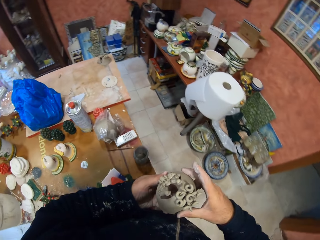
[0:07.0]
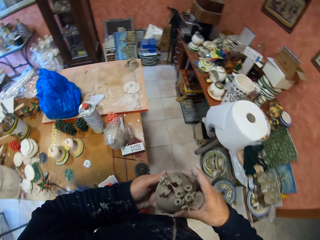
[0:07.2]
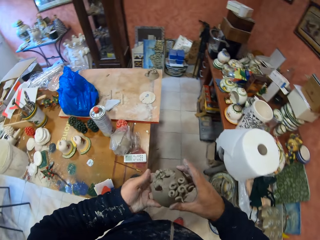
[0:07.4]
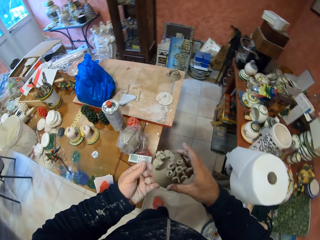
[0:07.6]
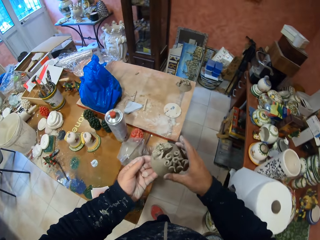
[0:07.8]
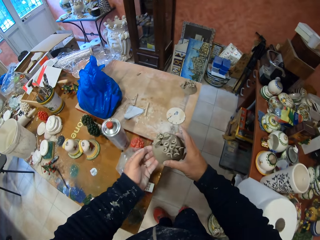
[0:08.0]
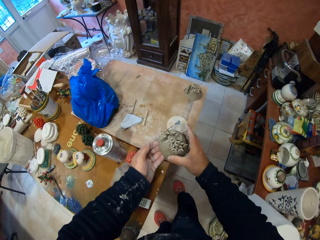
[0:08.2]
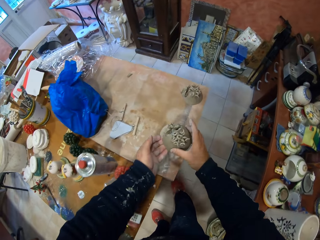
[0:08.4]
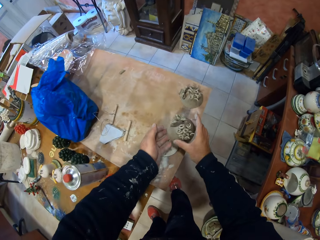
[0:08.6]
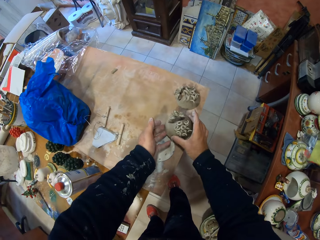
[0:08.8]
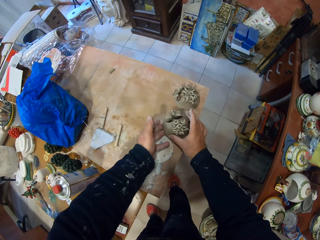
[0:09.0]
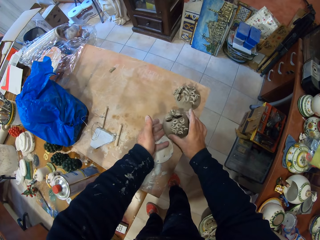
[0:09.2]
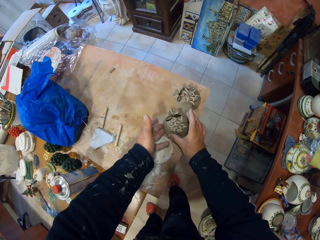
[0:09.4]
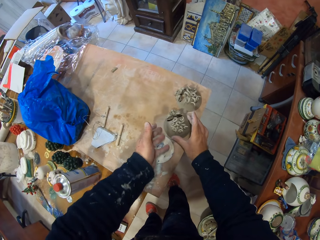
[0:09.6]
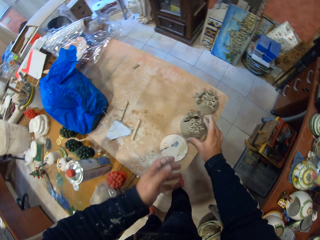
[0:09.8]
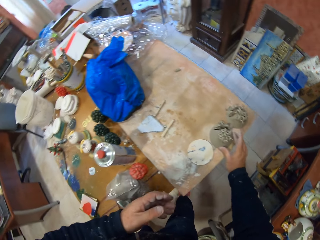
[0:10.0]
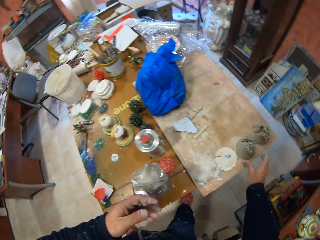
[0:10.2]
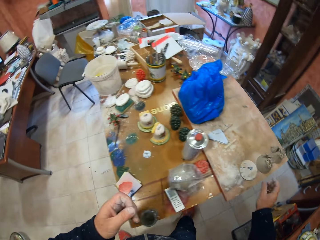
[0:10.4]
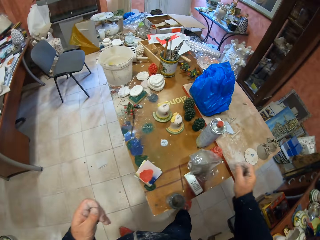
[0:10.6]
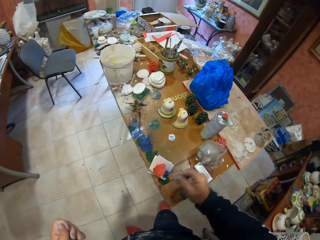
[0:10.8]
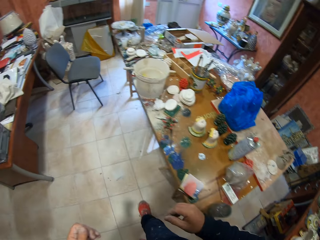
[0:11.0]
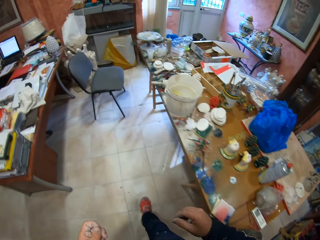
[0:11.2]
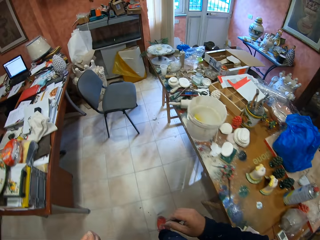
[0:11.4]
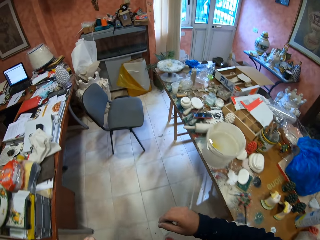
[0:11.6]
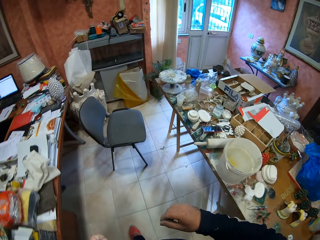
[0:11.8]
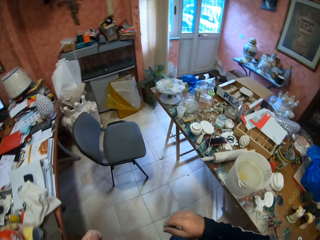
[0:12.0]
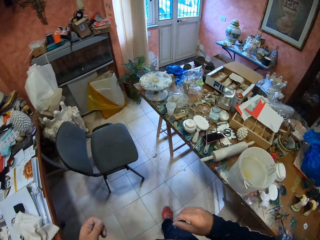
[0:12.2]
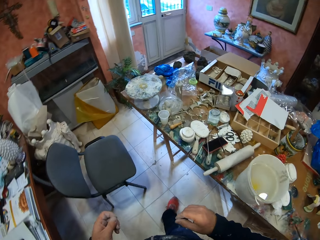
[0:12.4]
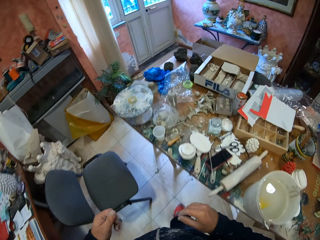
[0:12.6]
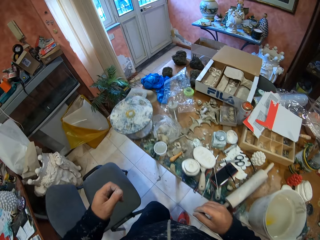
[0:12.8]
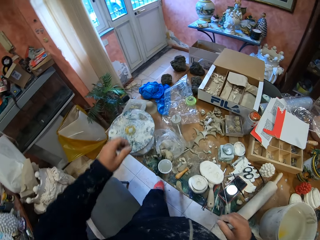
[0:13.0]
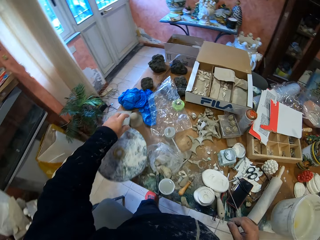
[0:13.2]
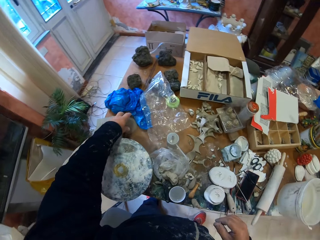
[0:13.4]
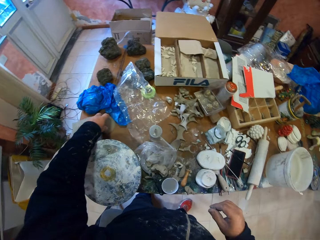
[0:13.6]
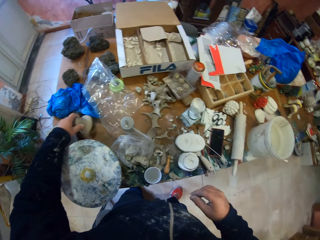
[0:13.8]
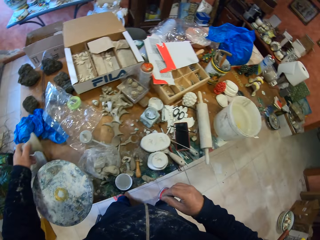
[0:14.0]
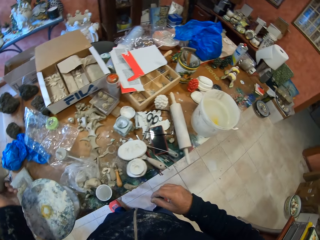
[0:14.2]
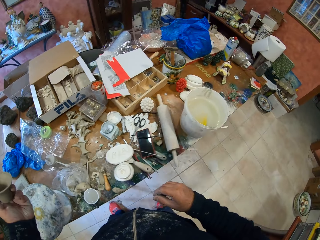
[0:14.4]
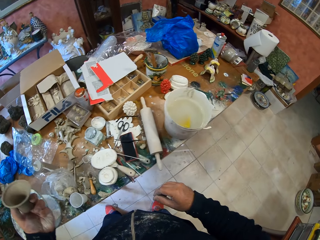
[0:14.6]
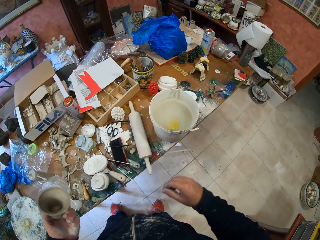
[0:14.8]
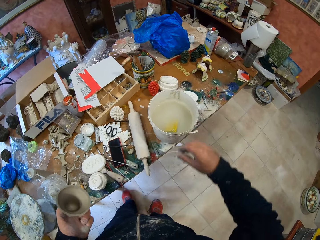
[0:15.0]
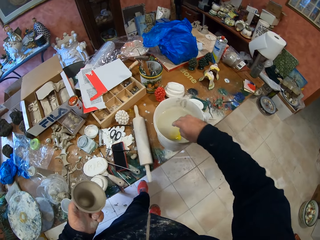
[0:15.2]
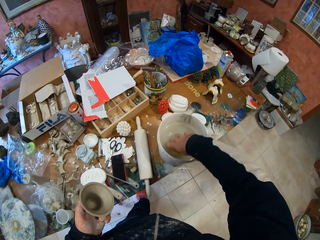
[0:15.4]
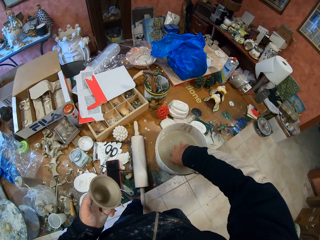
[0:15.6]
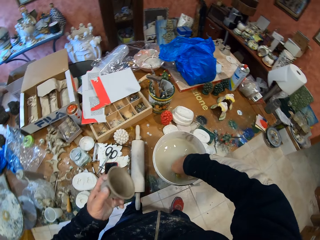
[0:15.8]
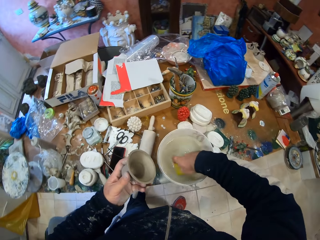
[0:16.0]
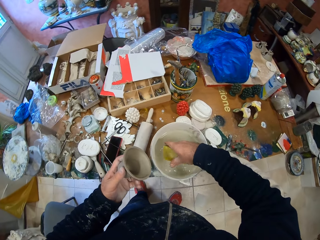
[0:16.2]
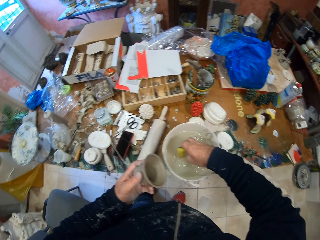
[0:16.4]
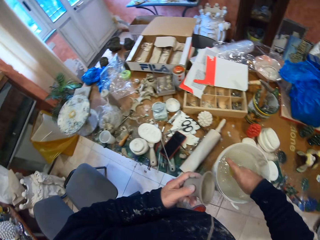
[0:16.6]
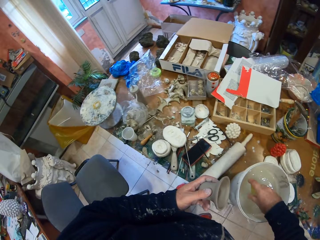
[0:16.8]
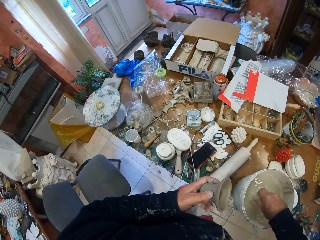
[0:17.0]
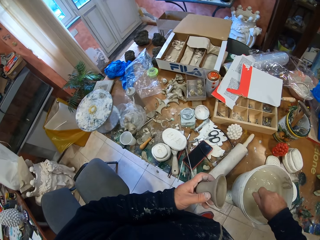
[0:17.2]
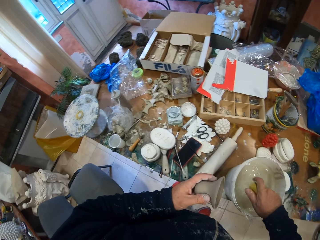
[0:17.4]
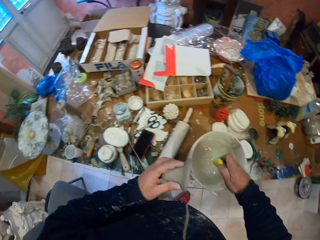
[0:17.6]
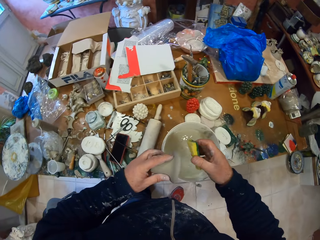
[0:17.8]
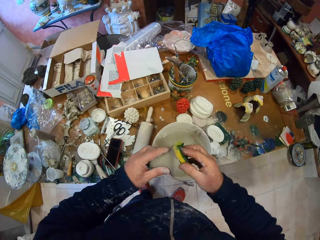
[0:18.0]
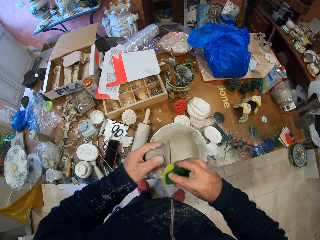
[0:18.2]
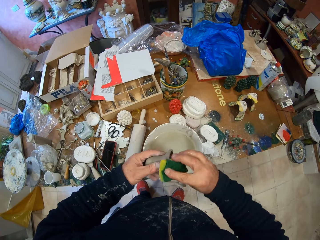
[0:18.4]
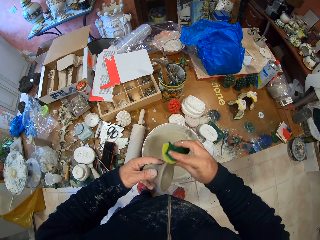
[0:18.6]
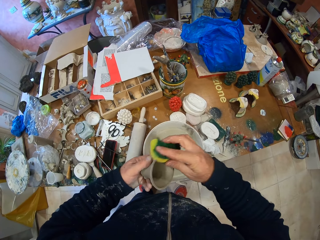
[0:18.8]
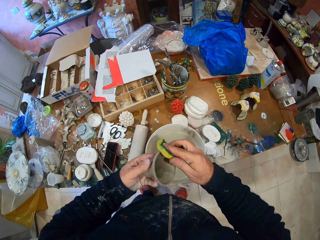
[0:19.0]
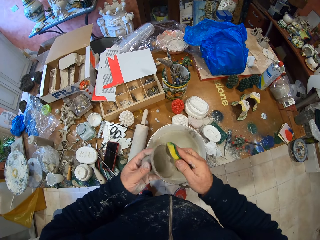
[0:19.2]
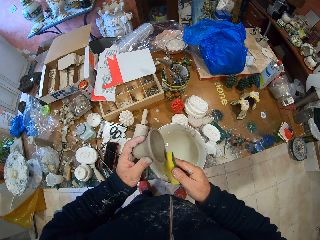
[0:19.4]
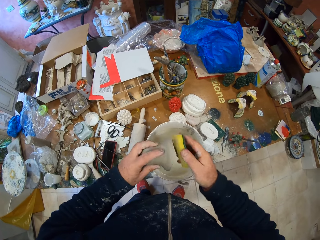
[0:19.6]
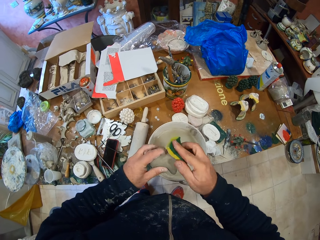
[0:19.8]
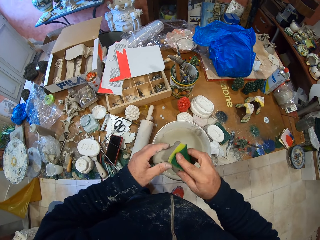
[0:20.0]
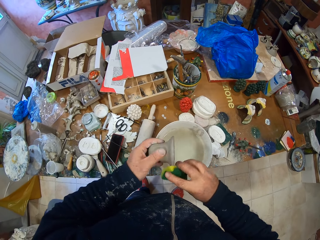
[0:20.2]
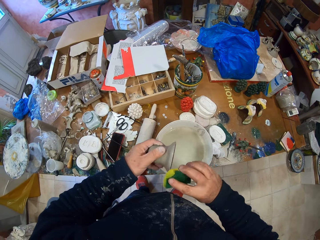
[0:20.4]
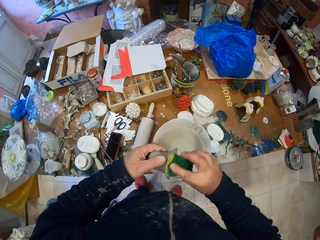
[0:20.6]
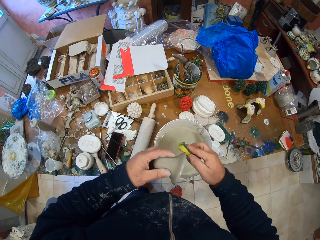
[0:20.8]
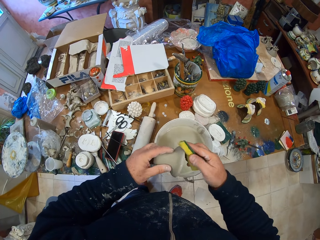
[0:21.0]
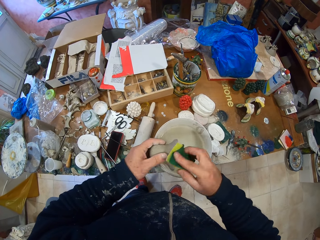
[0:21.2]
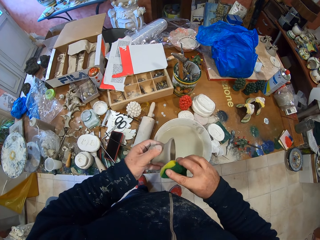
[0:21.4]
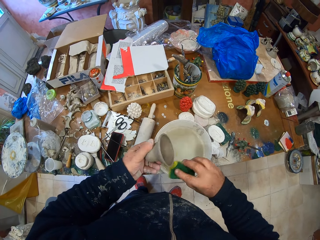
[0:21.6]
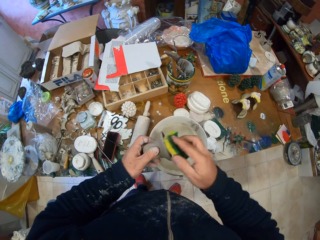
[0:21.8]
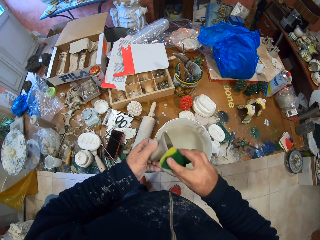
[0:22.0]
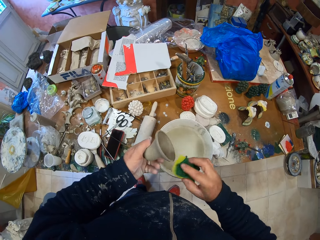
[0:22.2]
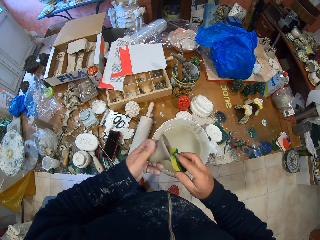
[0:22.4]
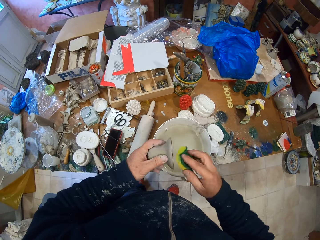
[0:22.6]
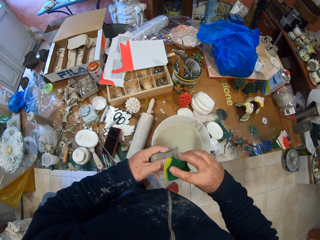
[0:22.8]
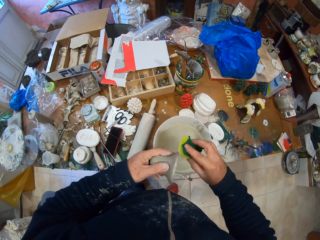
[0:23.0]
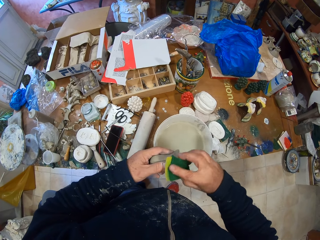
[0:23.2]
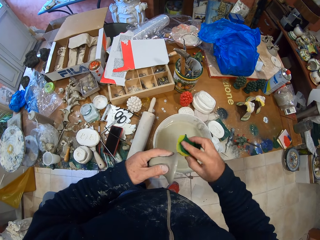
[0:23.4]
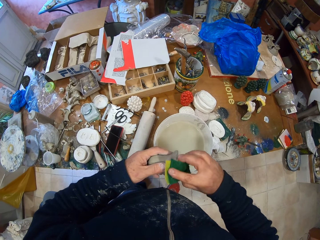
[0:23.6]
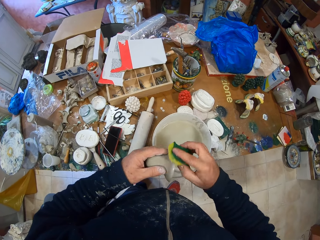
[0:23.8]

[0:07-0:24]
The camera wearer puts the molds on the board. They pick up a ceramic mold or sculpture, pick up a scrub pad, and wash the sculpture with a sponge. They wipe the ceramic mold.

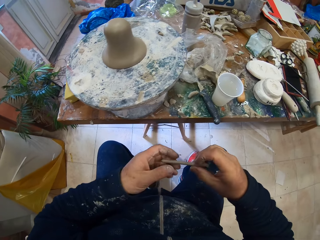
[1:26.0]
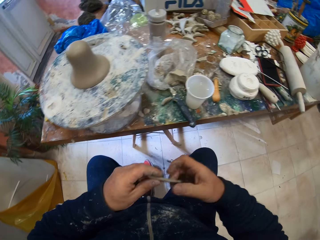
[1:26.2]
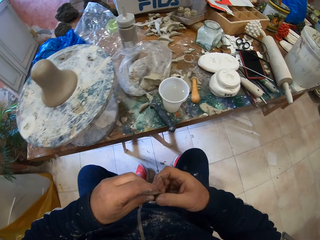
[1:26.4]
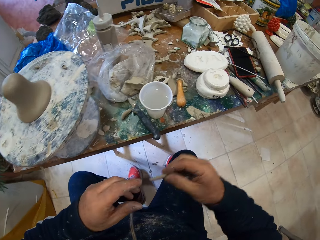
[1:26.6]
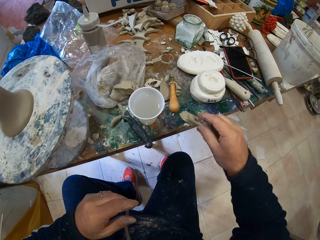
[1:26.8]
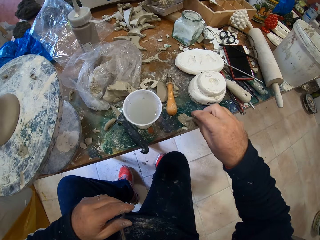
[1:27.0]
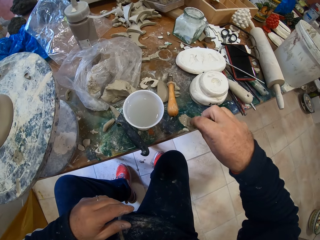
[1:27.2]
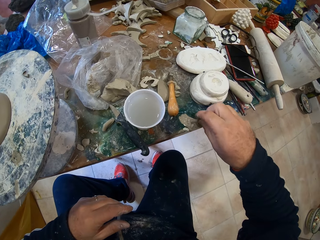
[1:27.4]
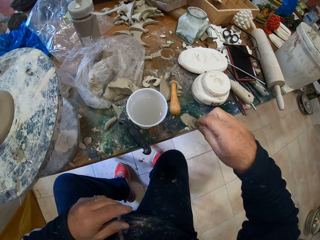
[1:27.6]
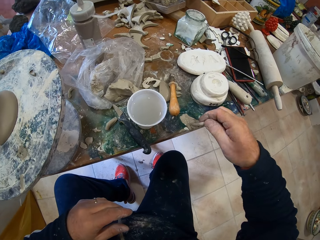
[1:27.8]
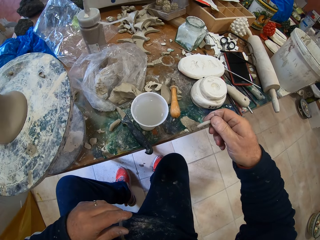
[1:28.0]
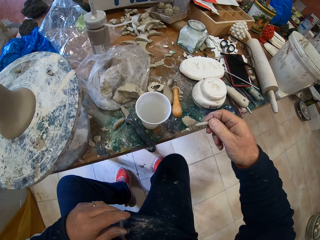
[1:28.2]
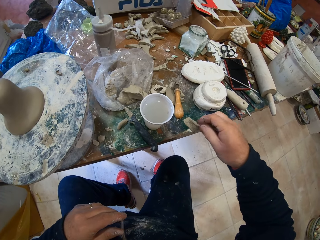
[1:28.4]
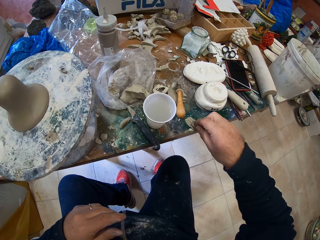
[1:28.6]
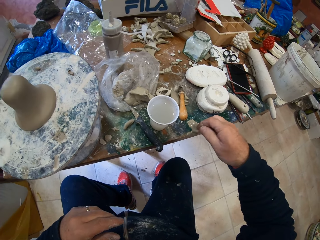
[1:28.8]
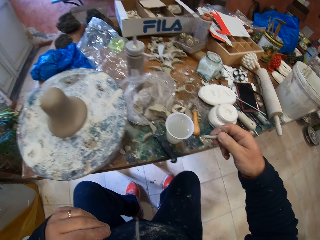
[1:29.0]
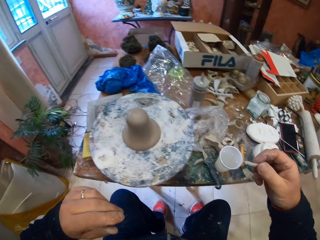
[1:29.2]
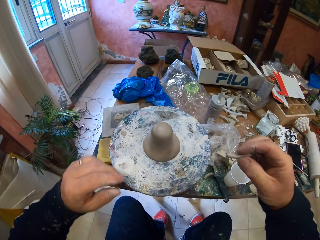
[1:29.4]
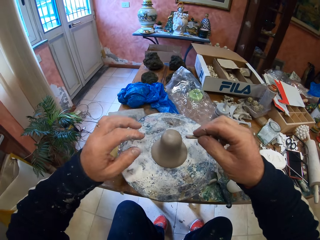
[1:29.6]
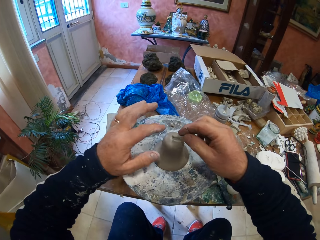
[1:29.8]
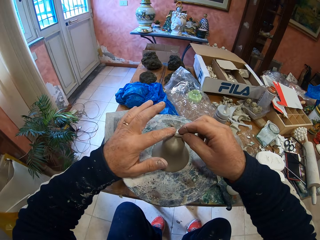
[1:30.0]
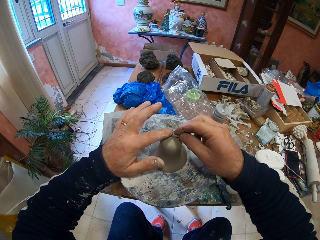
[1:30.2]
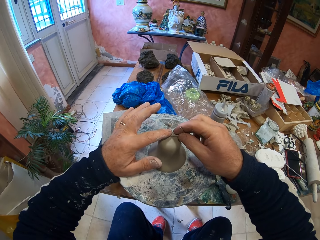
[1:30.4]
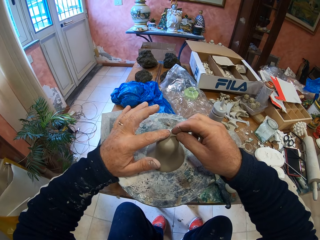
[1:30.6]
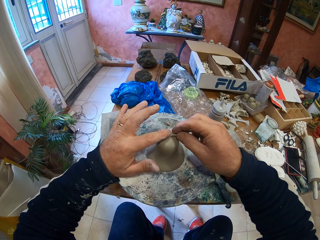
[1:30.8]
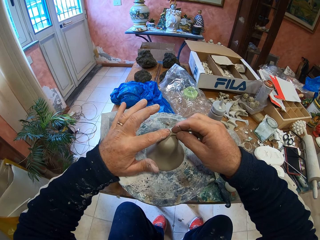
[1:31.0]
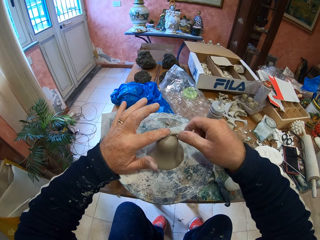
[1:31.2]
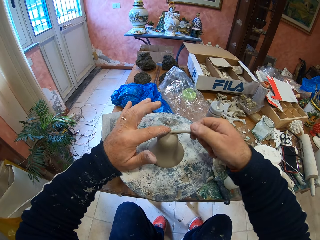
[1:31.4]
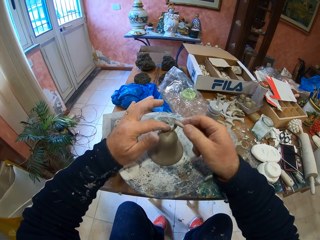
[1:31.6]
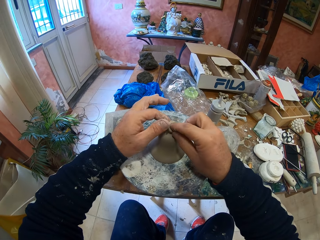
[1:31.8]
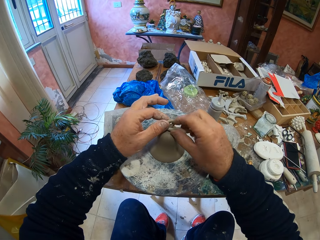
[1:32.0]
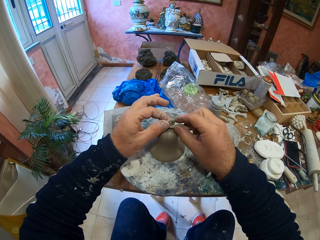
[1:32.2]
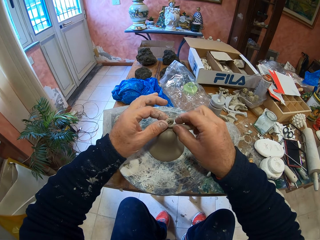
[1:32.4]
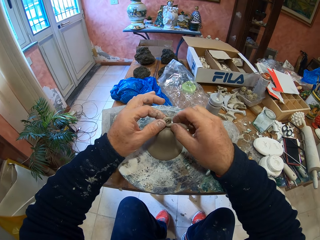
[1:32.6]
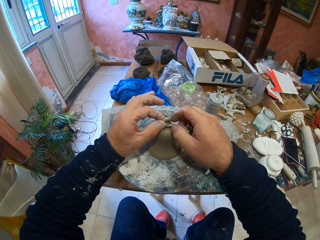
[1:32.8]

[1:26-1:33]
The camera wearer applies something on the plaster. They dip in the liquid clay. They put the rolled clay on the ceramic mold.
